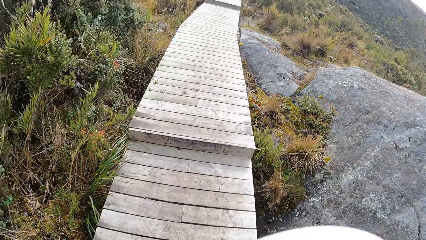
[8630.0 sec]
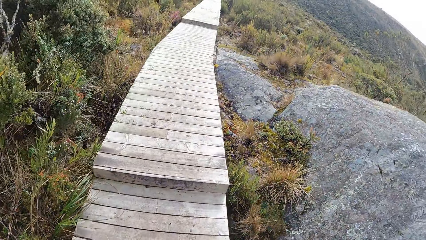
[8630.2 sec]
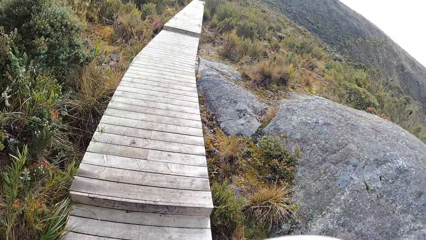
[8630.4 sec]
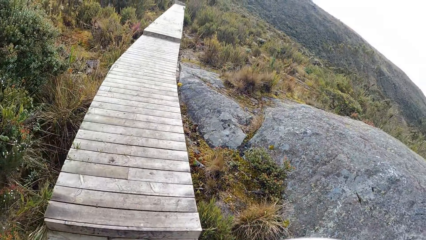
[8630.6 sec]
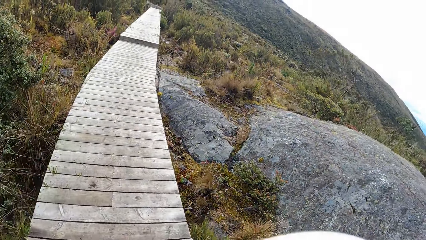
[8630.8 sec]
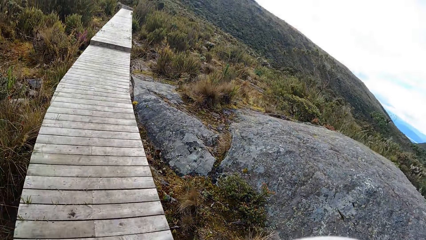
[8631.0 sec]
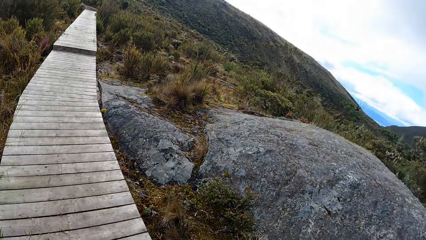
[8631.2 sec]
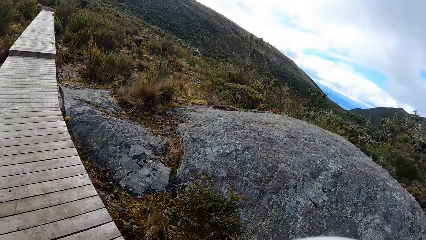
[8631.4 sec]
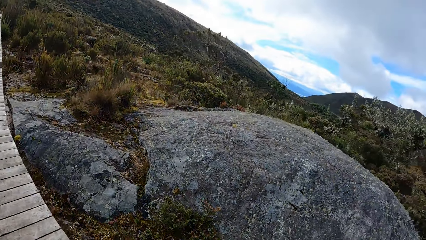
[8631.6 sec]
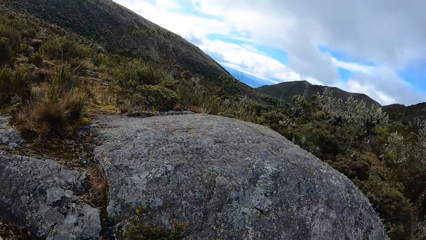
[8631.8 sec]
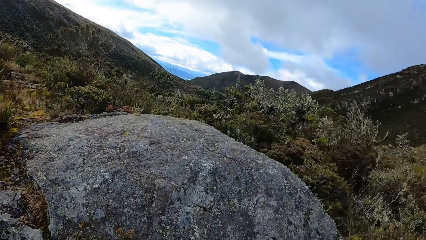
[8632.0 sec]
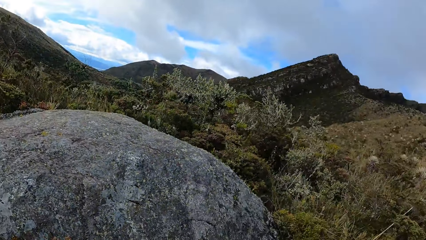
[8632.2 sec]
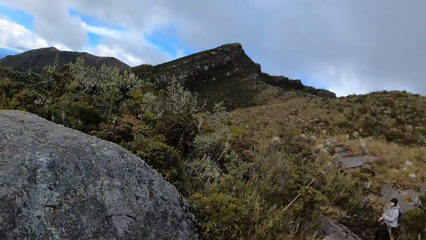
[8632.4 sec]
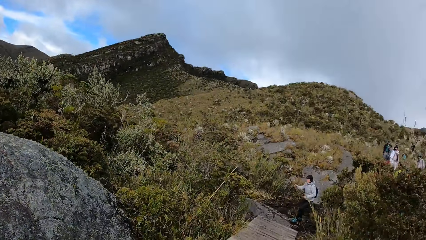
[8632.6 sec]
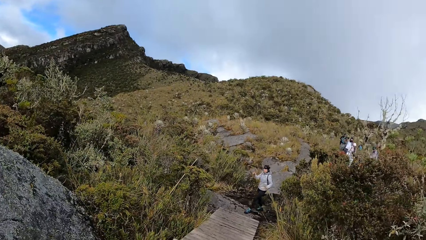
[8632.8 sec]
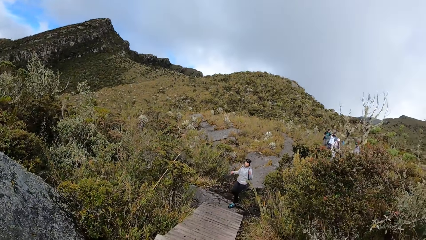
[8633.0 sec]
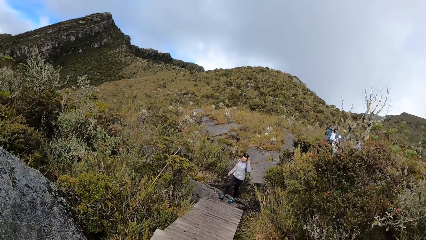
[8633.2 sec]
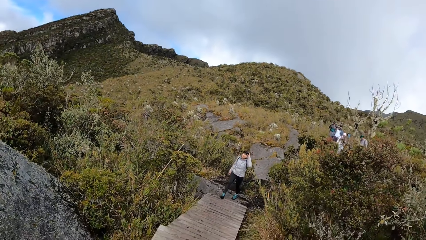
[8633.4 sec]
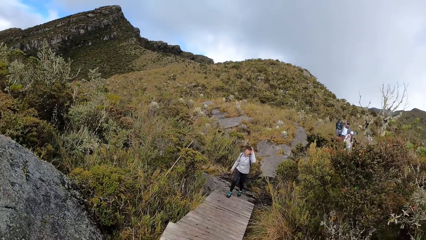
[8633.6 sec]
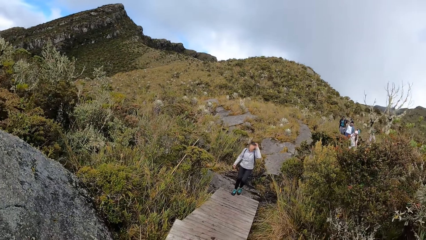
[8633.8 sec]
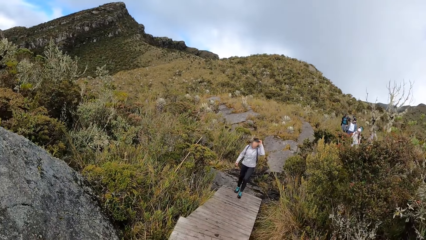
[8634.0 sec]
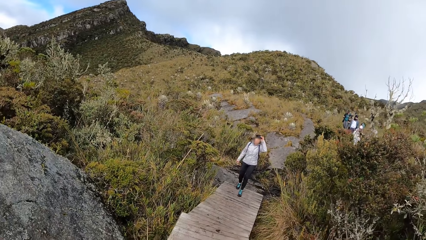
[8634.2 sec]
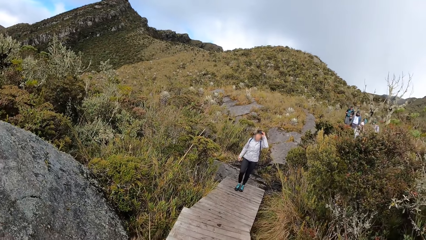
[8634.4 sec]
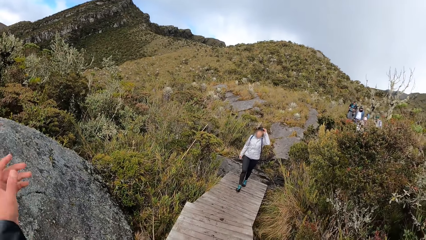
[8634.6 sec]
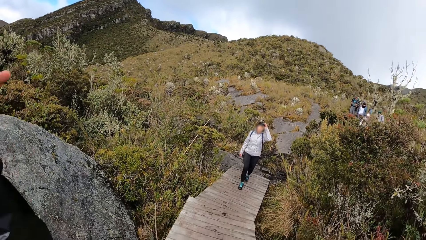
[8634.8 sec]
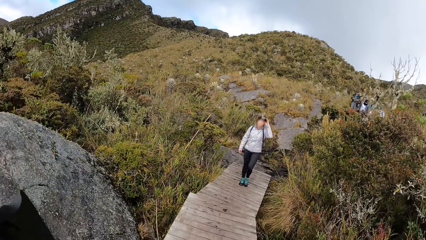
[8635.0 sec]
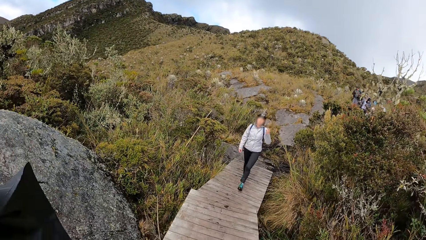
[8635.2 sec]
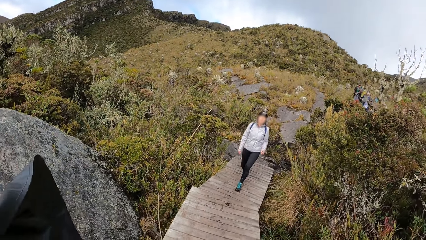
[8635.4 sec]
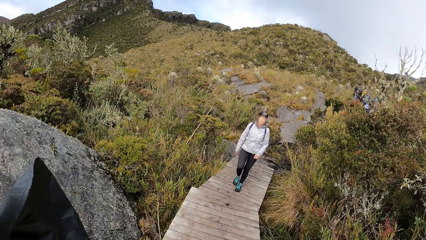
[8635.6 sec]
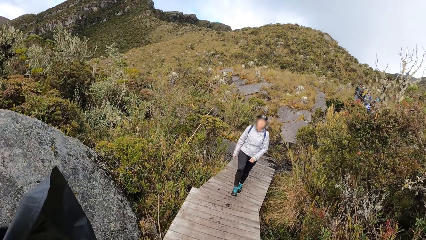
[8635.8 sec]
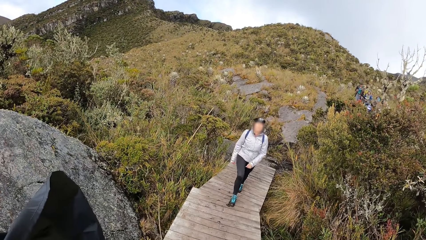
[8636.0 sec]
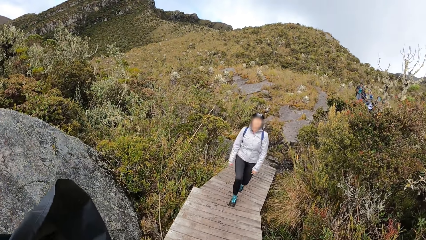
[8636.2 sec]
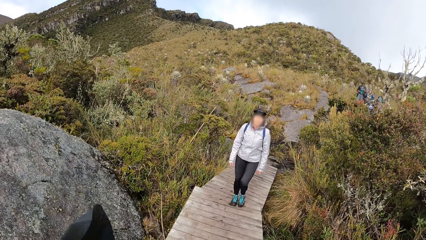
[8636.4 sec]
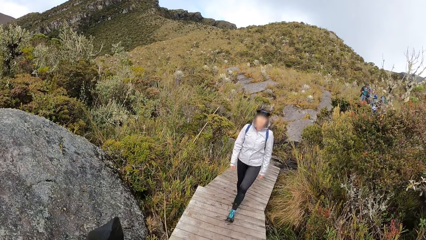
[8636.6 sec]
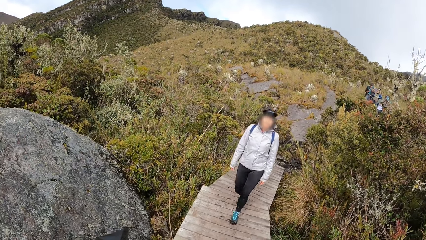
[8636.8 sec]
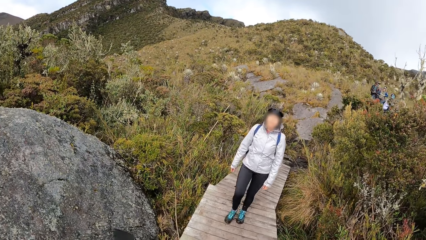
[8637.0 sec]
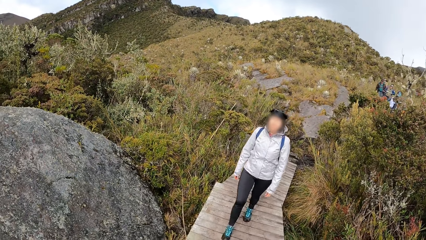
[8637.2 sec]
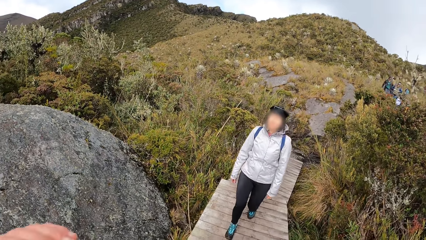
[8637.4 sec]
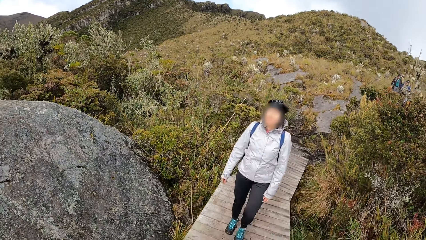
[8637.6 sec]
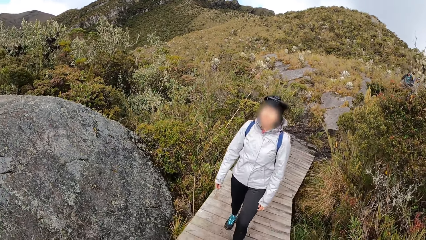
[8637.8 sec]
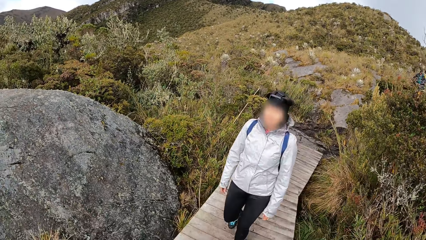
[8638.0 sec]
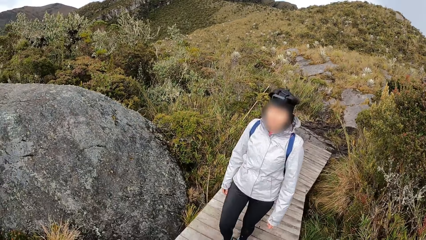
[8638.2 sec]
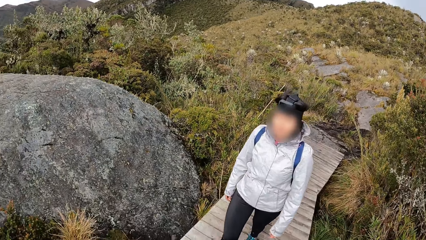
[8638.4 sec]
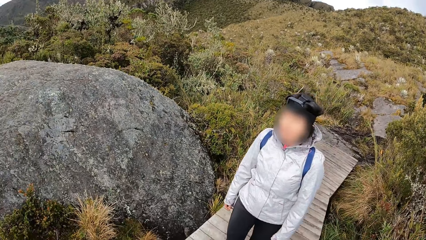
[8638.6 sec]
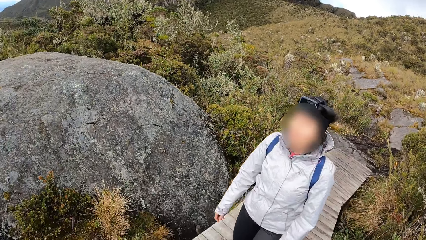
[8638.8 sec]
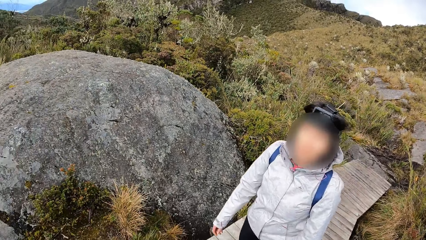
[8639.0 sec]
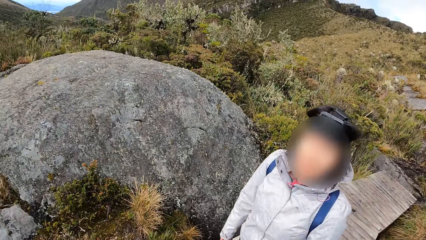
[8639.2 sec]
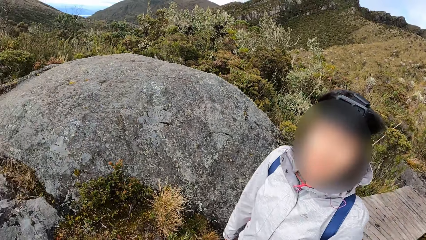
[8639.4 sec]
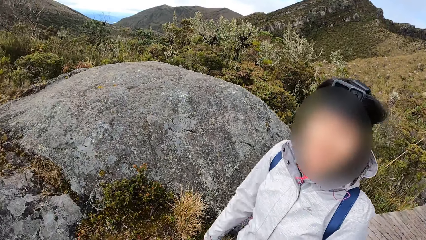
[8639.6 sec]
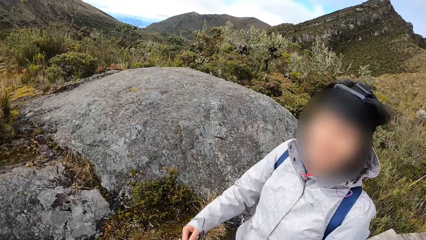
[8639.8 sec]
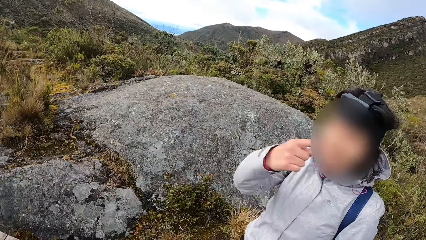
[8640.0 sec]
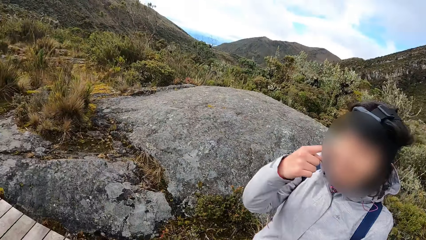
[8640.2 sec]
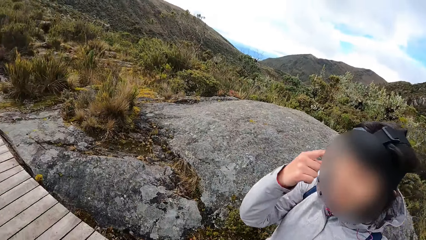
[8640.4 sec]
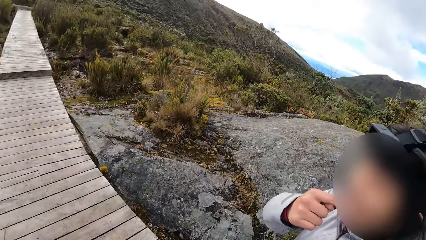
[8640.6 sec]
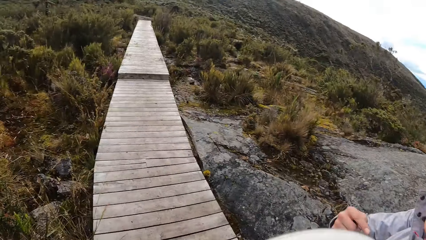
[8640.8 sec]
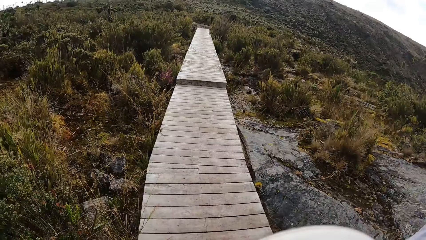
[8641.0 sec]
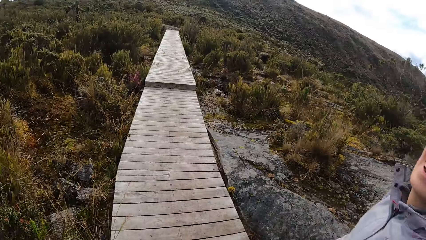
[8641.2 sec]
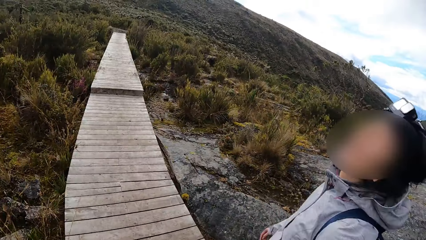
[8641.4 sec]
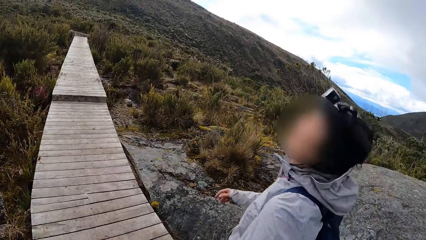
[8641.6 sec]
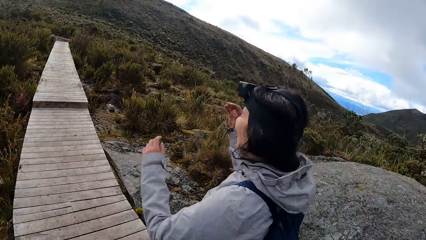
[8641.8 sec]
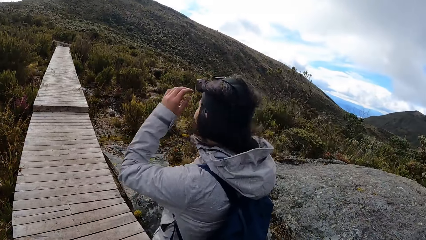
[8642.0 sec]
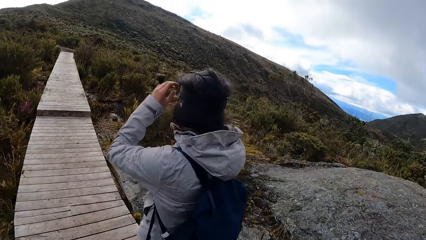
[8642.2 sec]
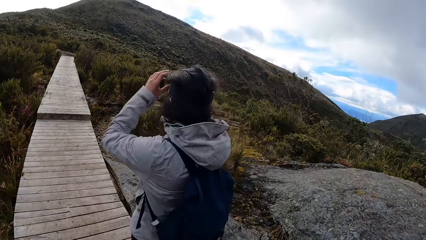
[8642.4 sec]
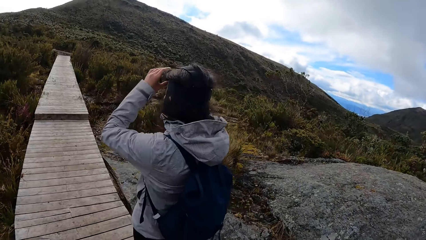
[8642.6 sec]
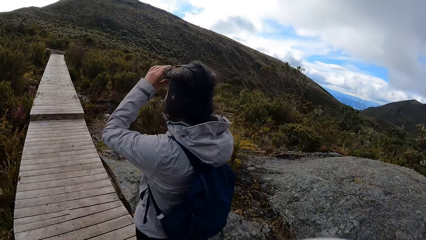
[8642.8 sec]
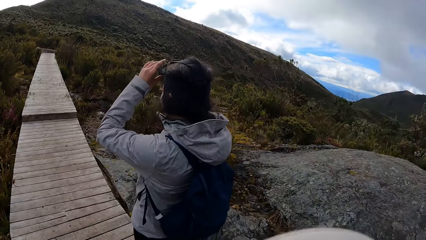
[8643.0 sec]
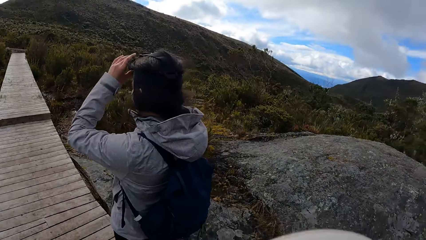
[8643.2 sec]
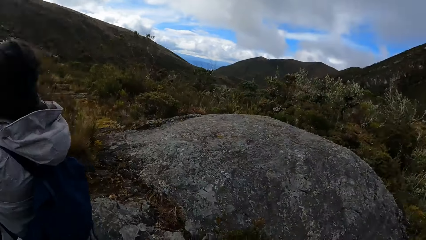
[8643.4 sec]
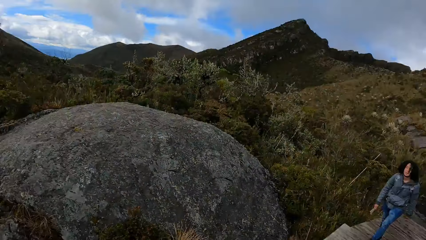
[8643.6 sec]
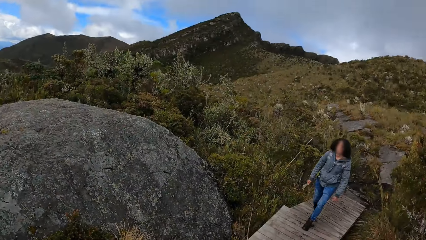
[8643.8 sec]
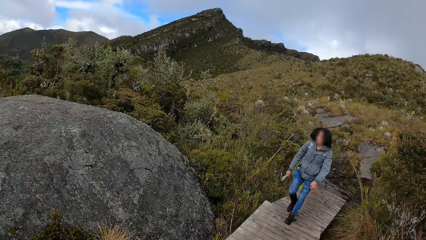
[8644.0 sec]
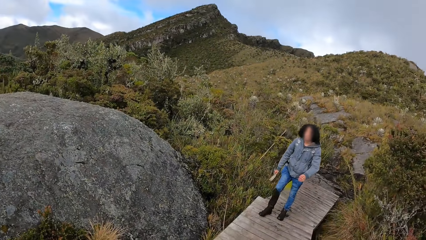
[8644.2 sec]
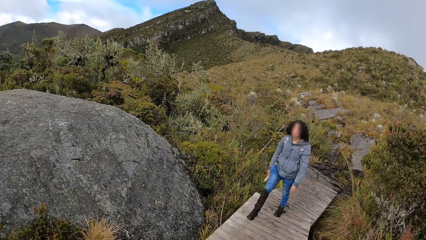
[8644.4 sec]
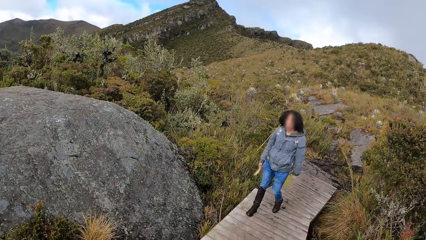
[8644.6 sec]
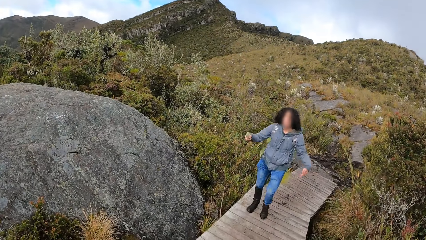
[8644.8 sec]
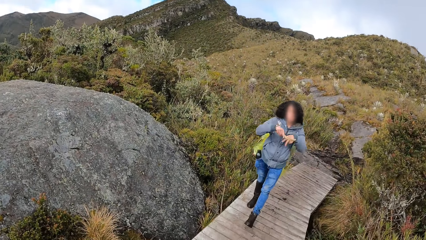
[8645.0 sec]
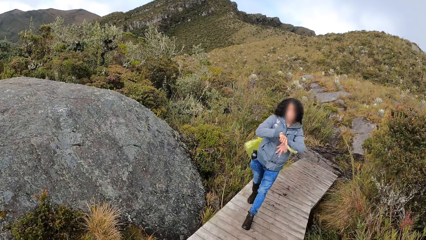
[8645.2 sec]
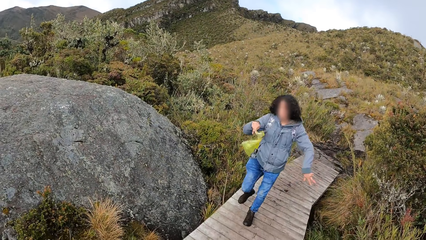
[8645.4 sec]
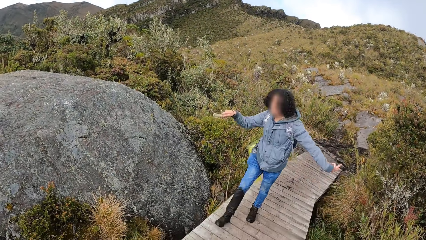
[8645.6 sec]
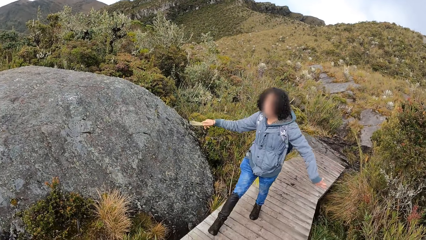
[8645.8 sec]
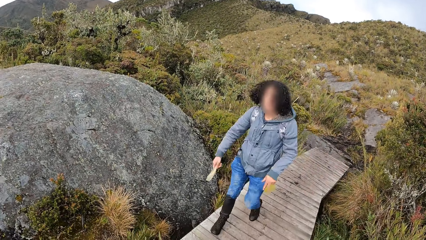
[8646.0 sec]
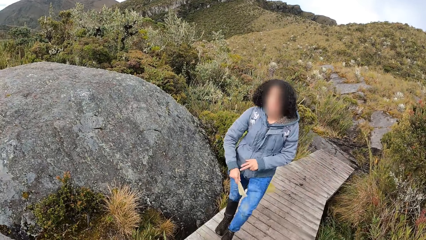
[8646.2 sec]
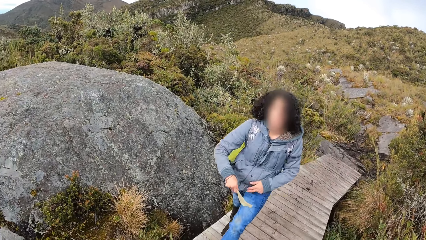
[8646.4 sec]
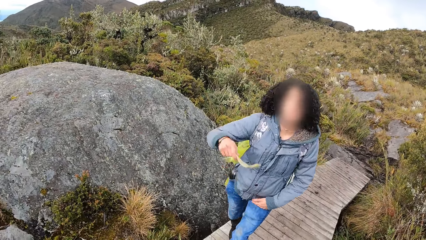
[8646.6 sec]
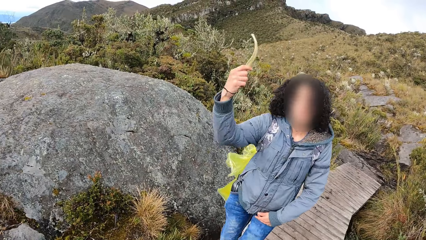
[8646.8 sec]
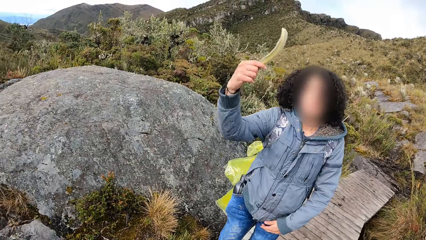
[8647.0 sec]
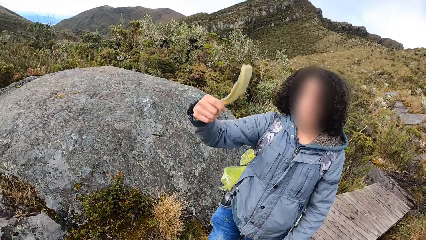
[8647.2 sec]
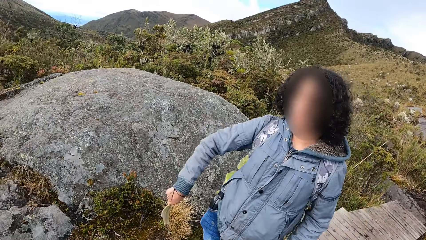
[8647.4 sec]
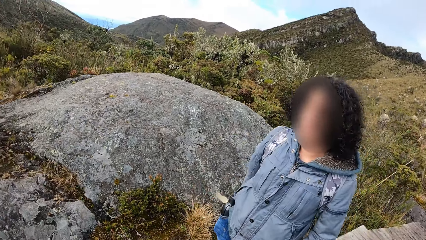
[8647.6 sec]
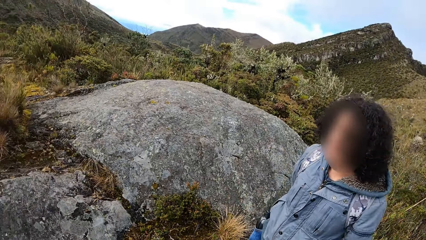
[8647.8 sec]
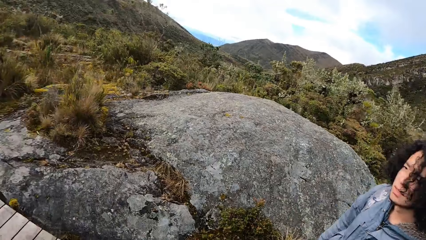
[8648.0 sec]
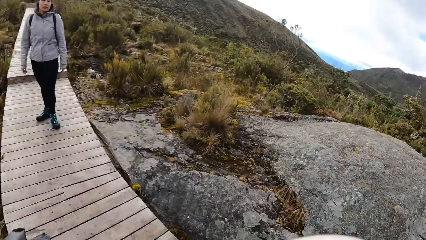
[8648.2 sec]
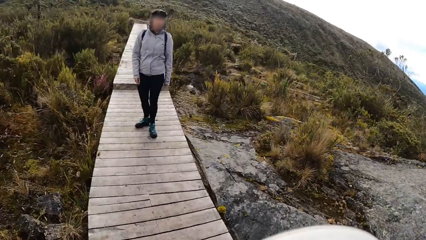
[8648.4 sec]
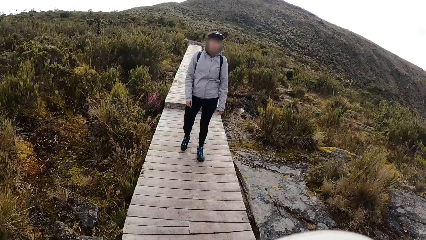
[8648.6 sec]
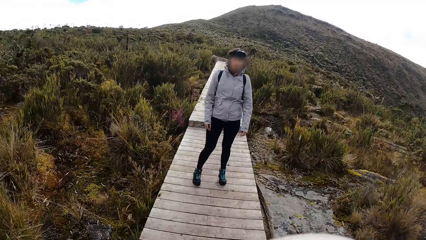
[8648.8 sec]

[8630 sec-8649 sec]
The woman walks through the wooden surface. The woman adjusts a camera on her head with her left hand. The camera wearer is looking behind at the woman. The woman adjusts the camera on her head with her hands.
